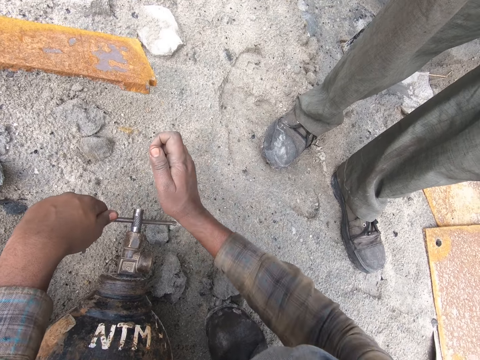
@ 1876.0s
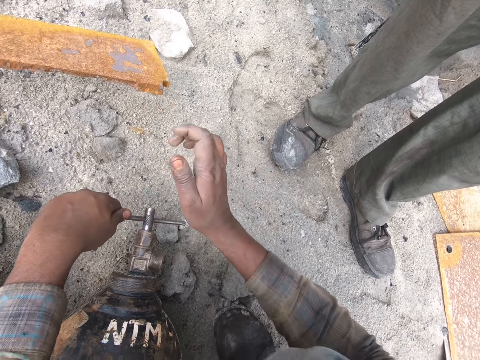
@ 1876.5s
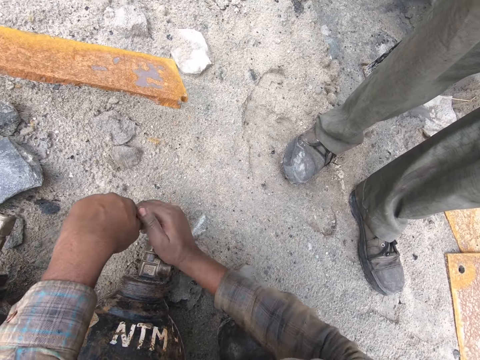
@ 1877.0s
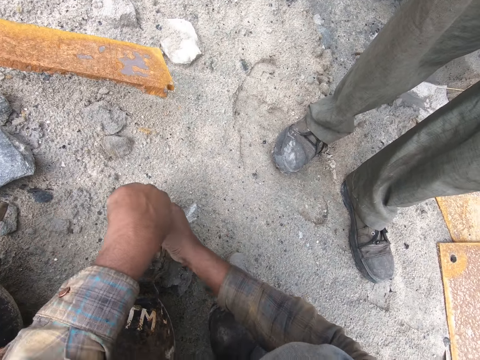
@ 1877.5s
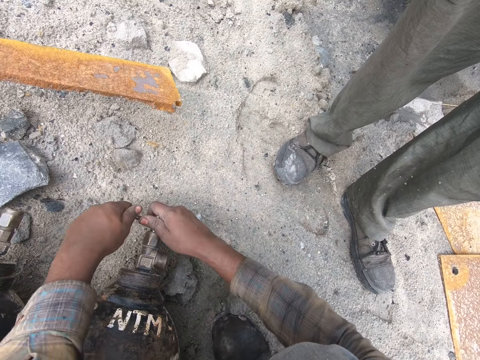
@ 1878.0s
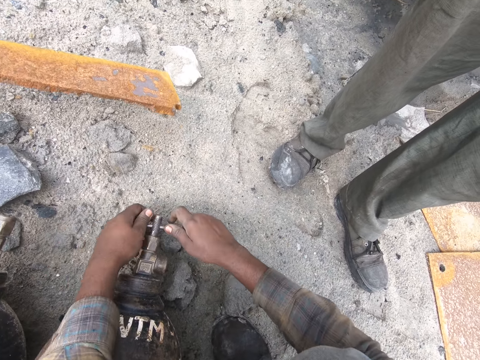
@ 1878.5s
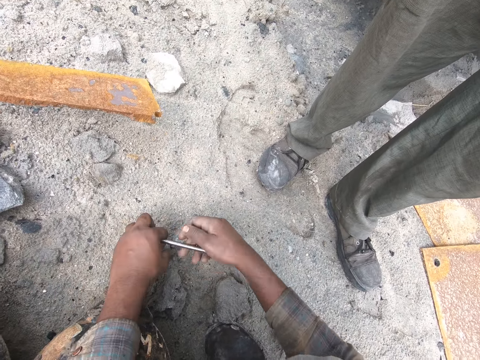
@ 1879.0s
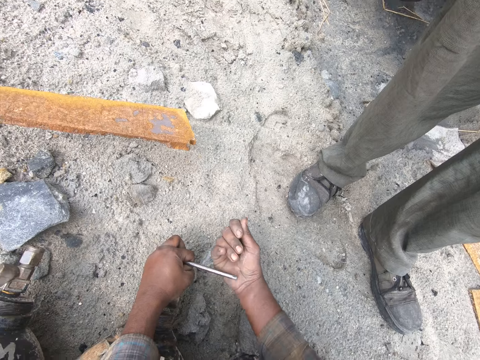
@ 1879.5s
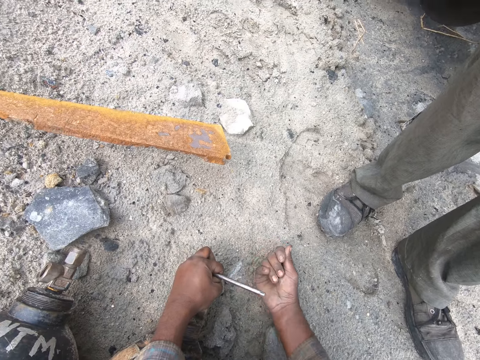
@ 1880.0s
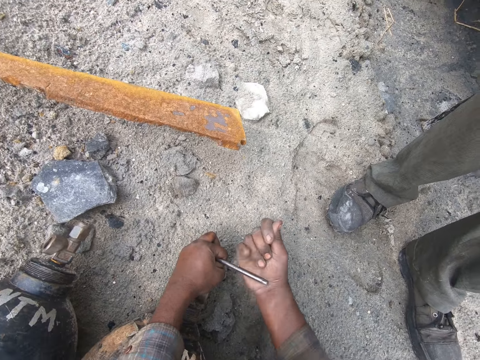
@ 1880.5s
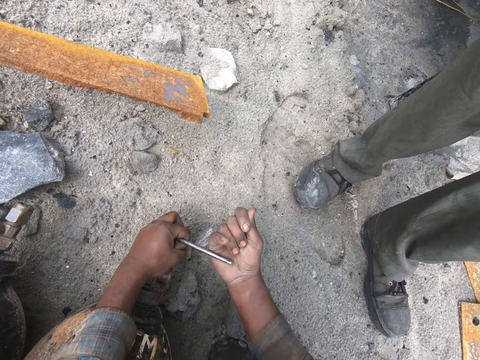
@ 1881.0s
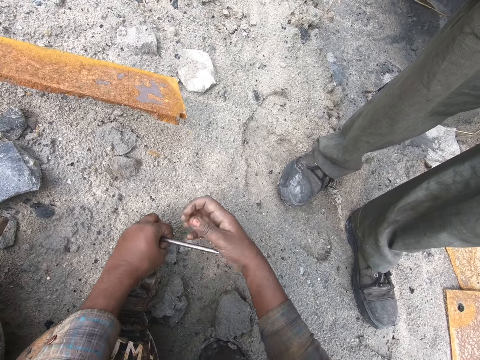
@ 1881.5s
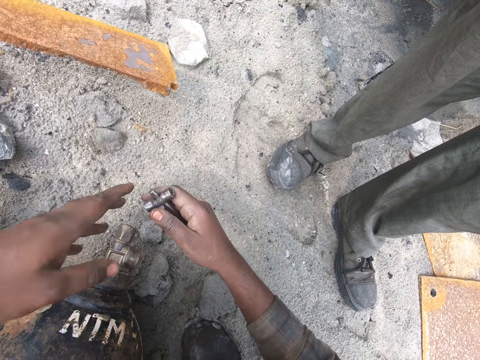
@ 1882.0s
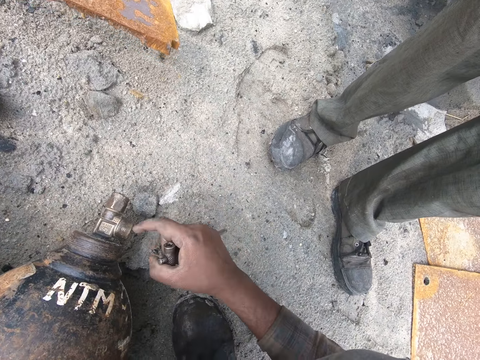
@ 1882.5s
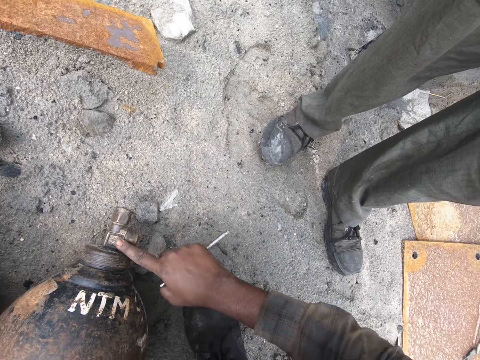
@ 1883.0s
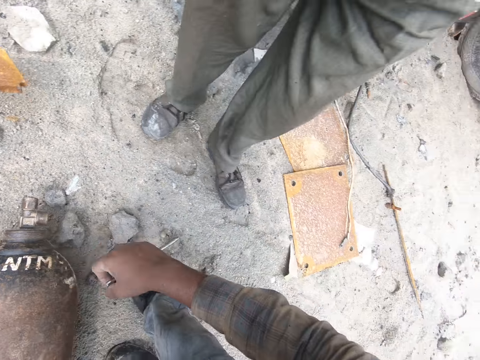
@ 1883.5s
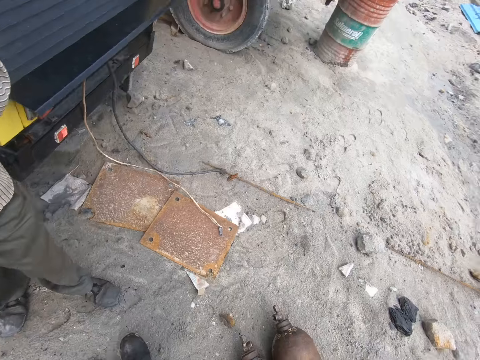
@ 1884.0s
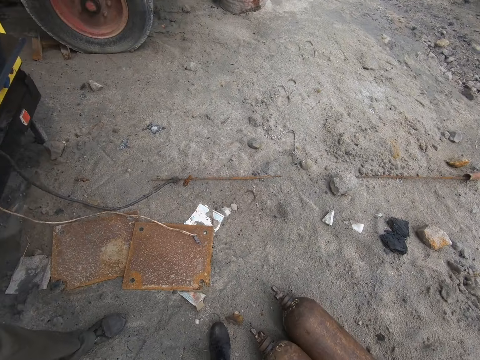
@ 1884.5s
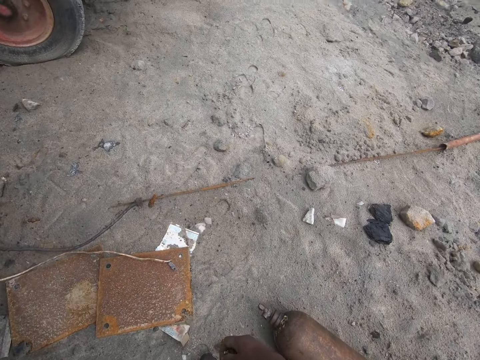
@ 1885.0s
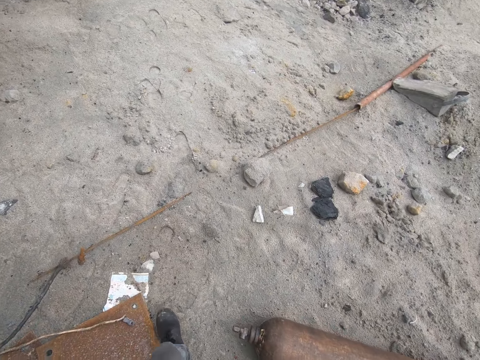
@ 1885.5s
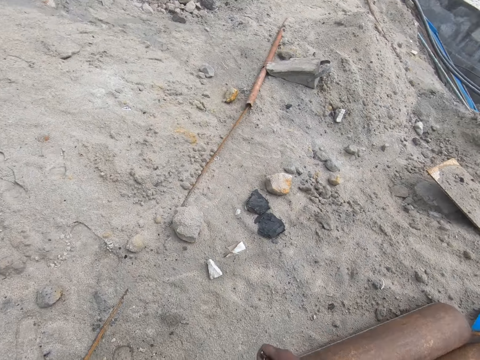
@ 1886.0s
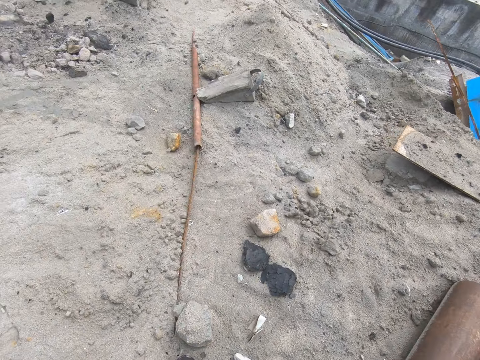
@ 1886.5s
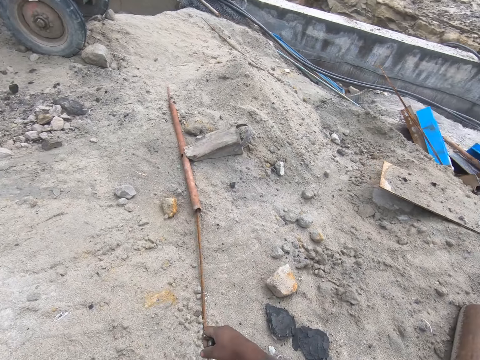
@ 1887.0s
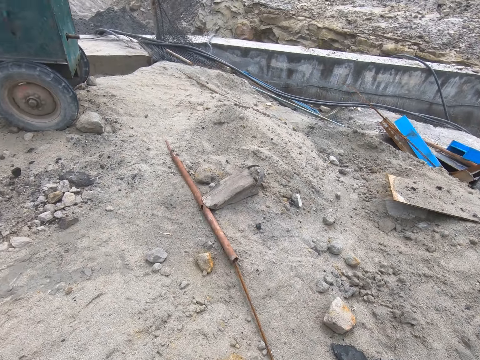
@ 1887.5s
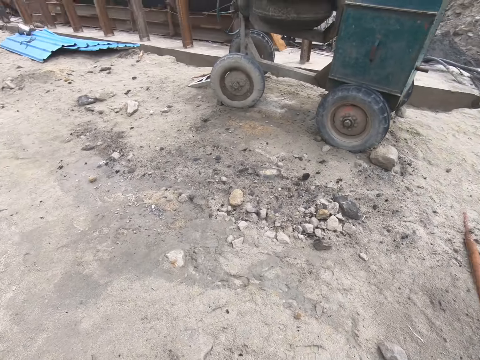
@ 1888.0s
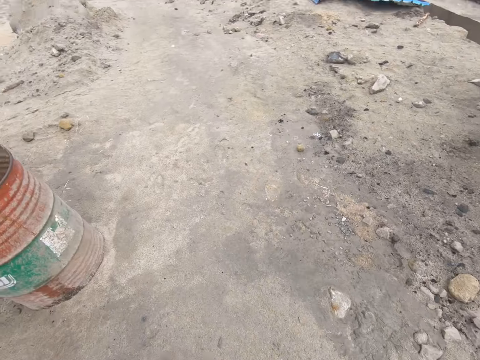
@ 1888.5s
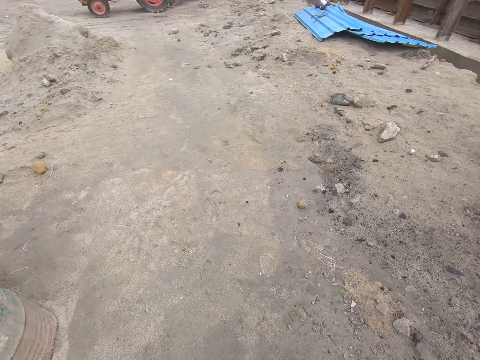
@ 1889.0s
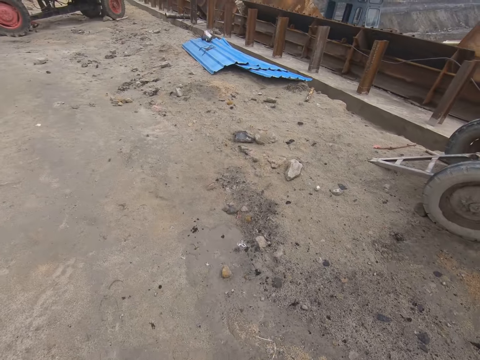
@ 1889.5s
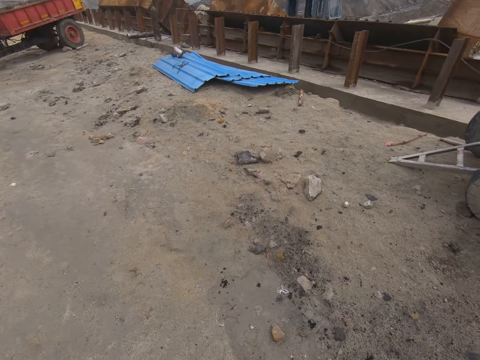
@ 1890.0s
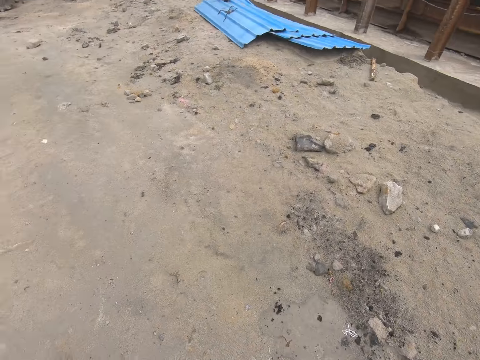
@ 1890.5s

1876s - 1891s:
The camera wearer closes the cylinder valve with the key spanner. He hits the key spanner with his hand. He touches the cylinder valve with his finger. He turns around. He walks on the ground.

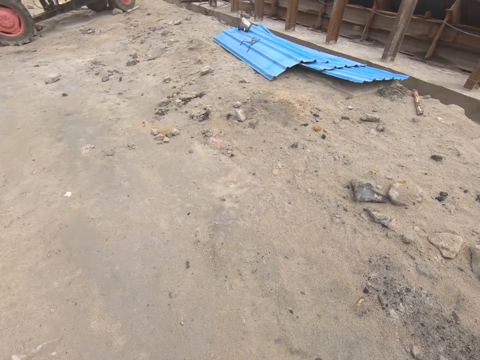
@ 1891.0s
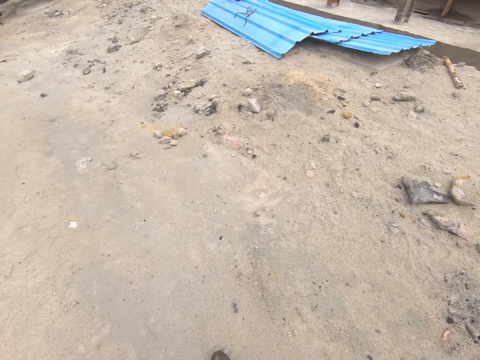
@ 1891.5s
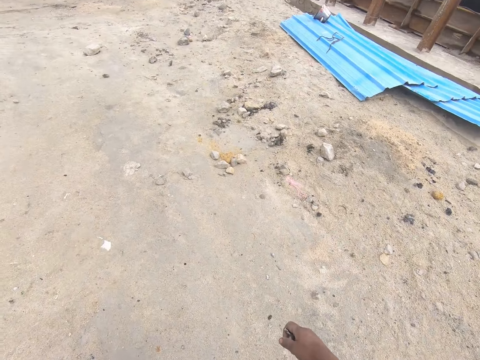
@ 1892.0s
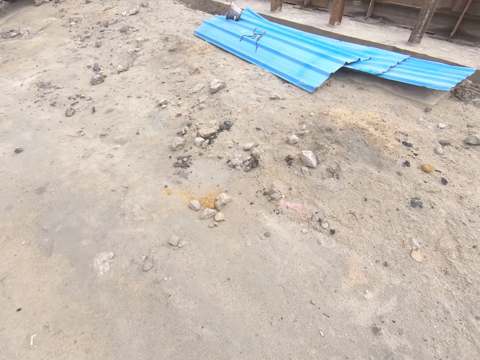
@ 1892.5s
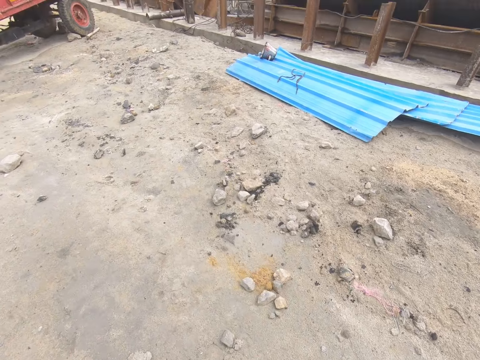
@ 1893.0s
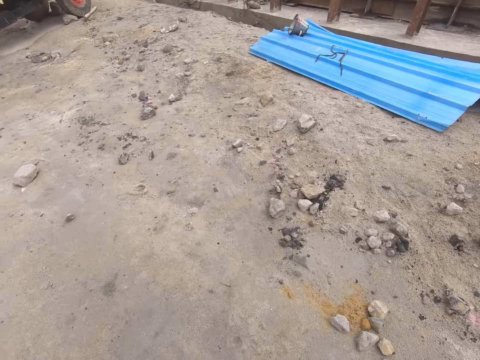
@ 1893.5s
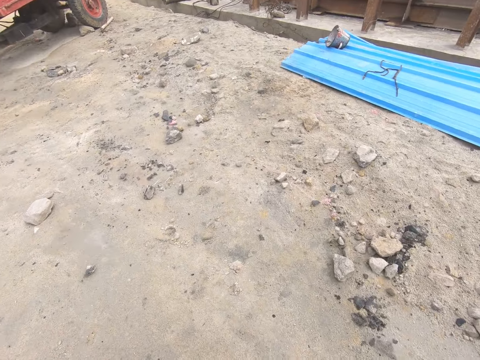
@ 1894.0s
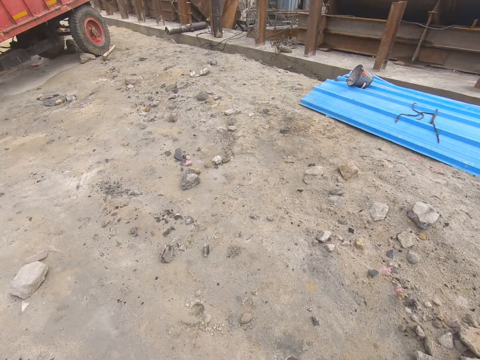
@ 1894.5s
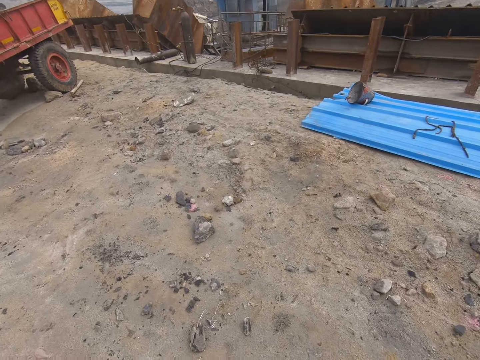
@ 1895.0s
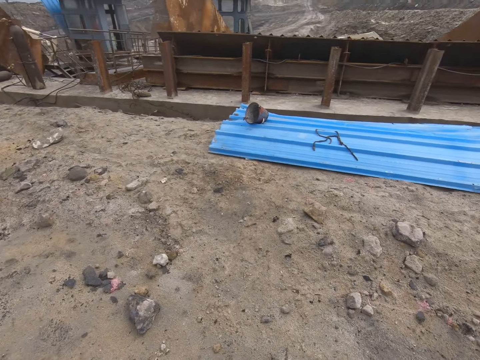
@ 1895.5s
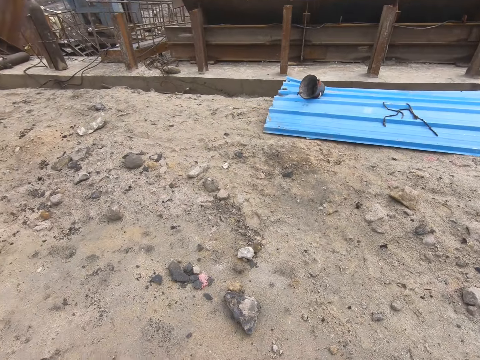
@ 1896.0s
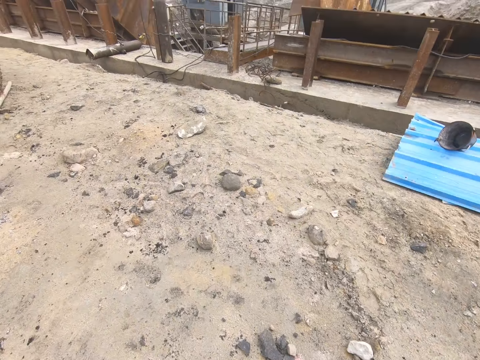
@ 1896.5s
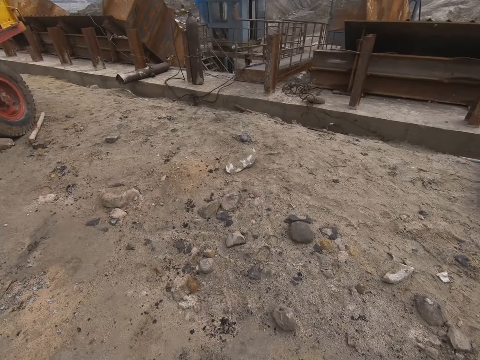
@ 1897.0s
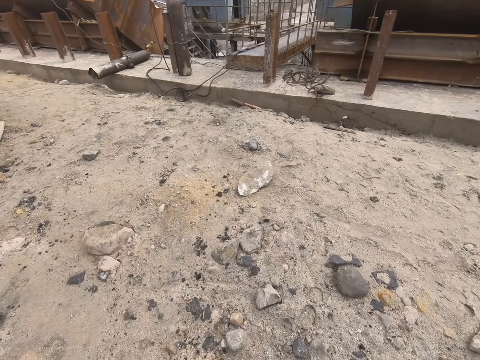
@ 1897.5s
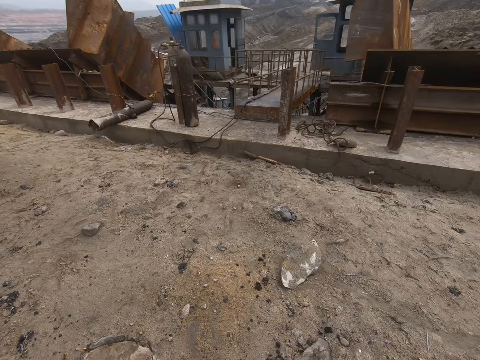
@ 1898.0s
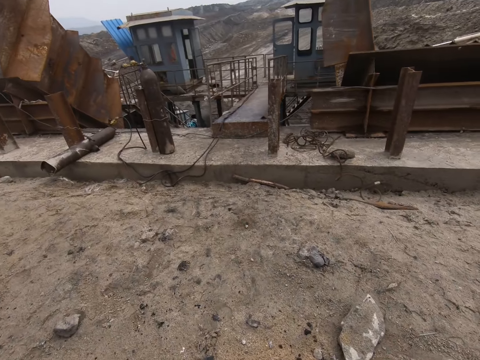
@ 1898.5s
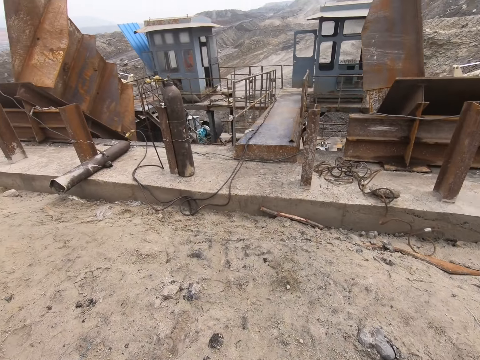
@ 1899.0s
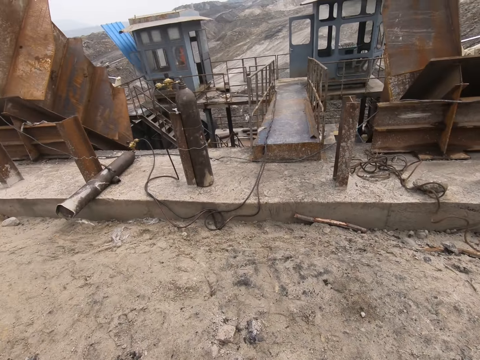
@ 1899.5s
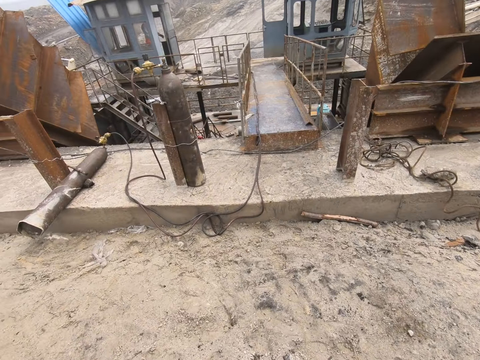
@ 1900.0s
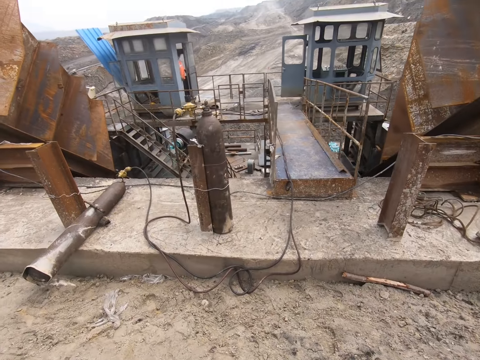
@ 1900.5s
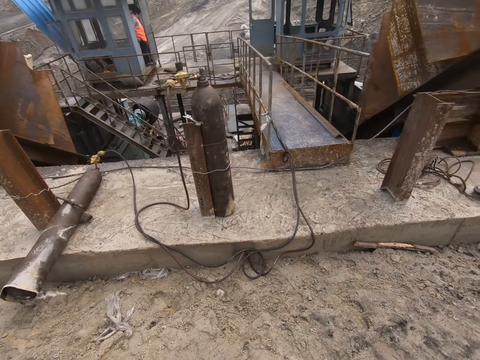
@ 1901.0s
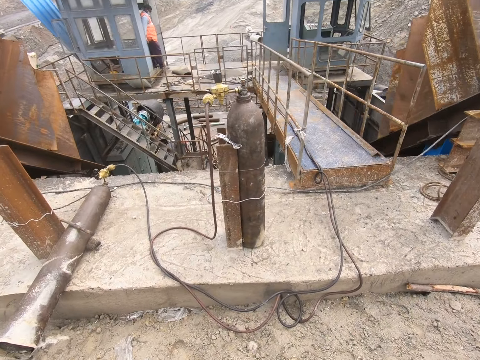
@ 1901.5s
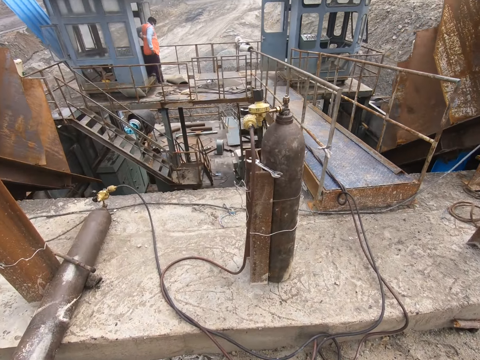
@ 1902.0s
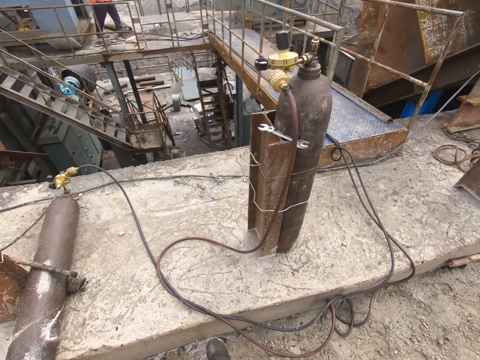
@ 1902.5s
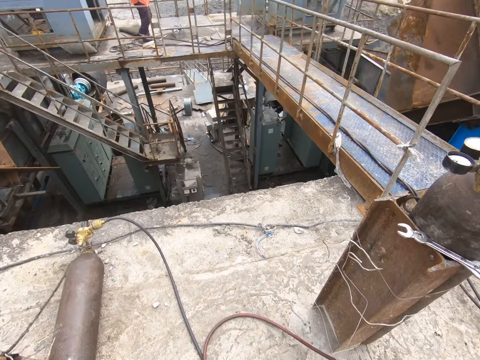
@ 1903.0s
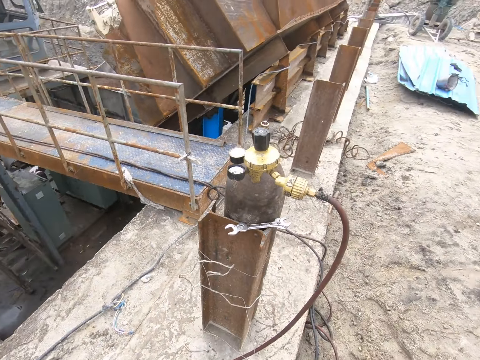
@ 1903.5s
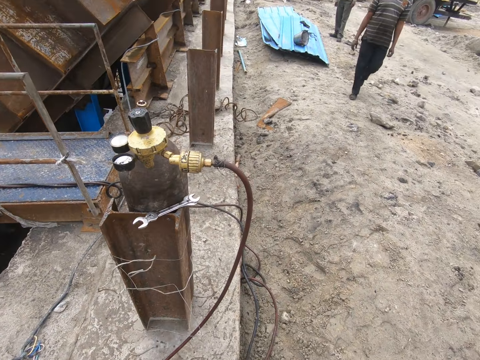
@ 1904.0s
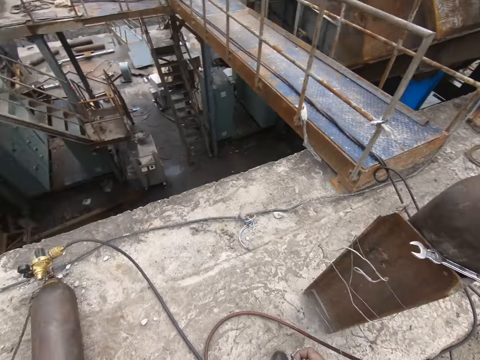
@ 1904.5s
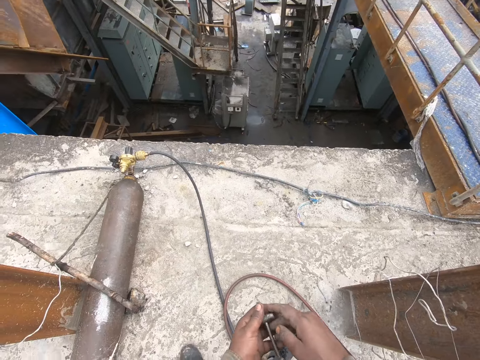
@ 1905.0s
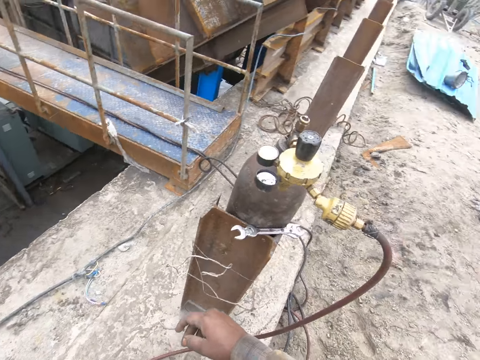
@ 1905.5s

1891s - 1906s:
The camera wearer looks around. They hold the key spanner. They look around.
